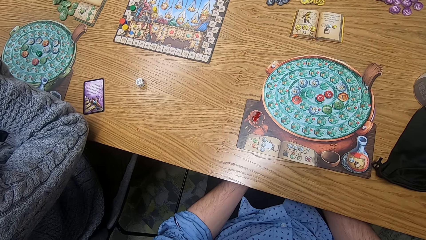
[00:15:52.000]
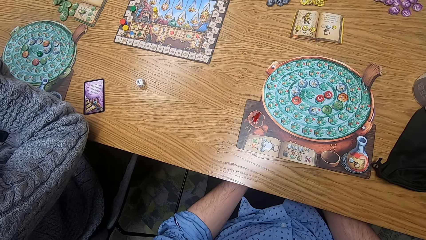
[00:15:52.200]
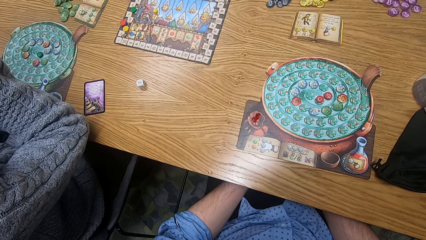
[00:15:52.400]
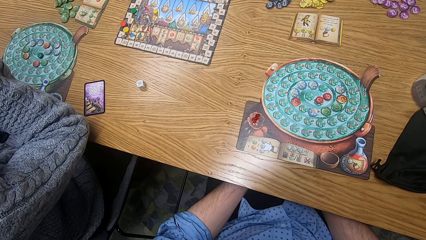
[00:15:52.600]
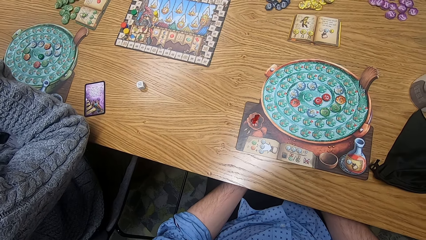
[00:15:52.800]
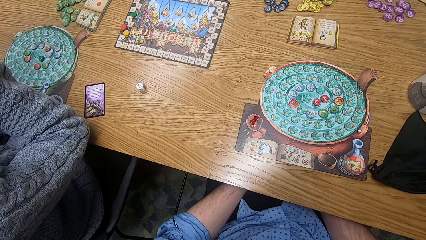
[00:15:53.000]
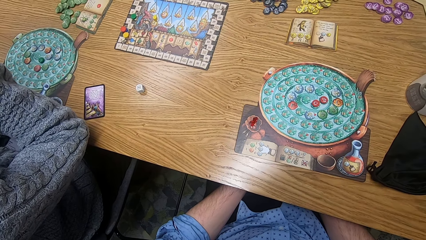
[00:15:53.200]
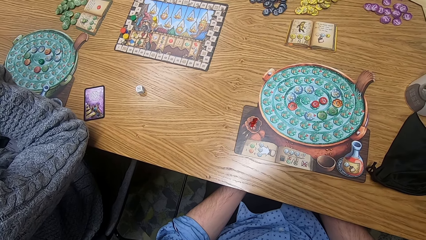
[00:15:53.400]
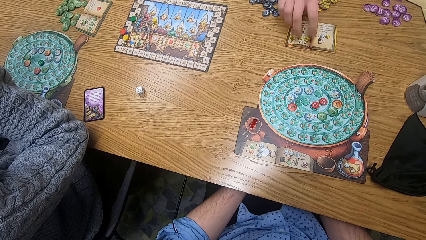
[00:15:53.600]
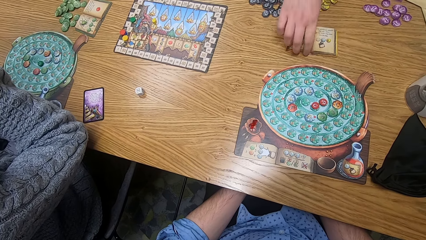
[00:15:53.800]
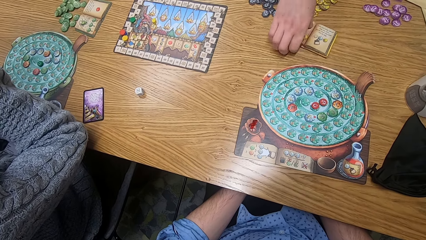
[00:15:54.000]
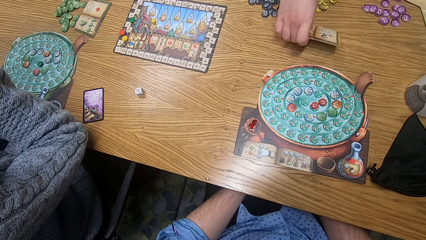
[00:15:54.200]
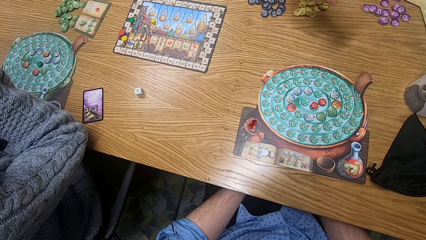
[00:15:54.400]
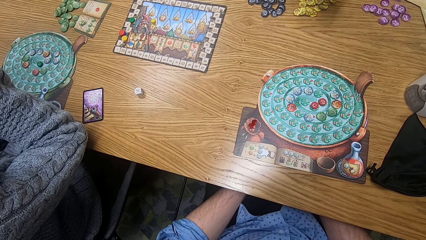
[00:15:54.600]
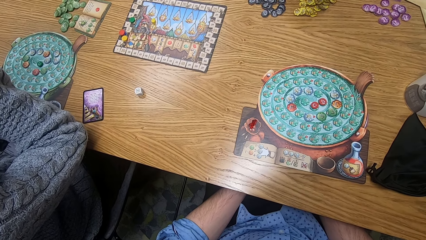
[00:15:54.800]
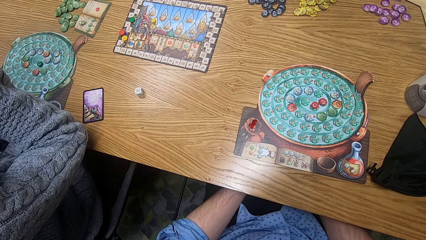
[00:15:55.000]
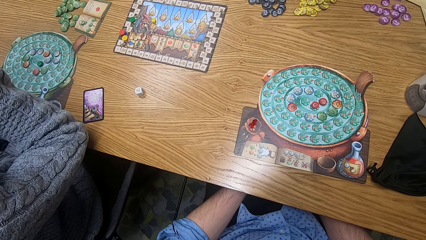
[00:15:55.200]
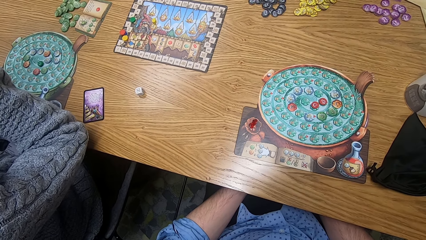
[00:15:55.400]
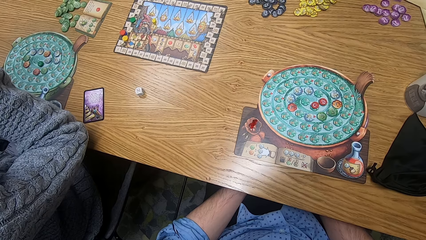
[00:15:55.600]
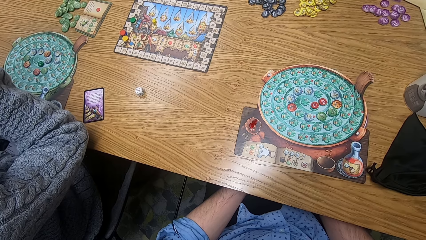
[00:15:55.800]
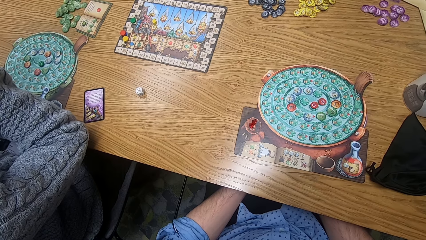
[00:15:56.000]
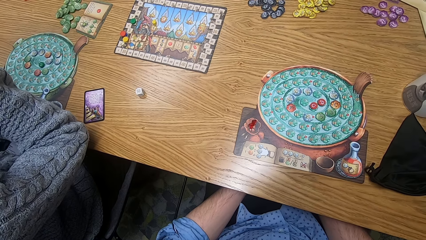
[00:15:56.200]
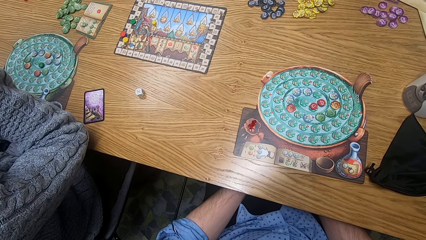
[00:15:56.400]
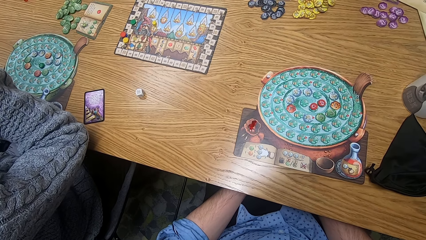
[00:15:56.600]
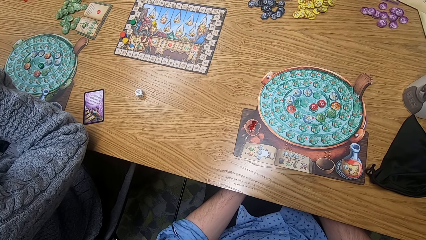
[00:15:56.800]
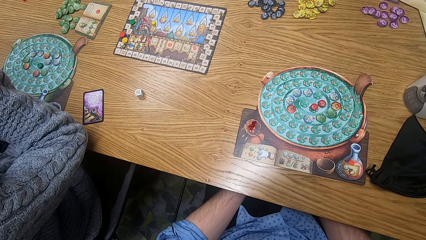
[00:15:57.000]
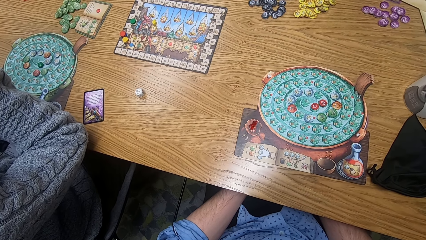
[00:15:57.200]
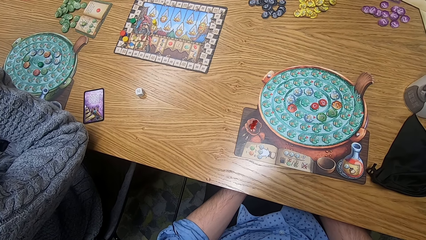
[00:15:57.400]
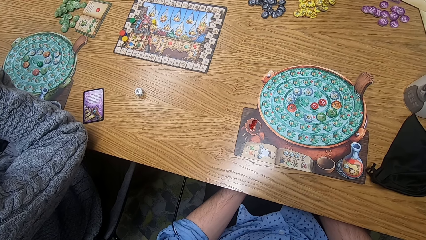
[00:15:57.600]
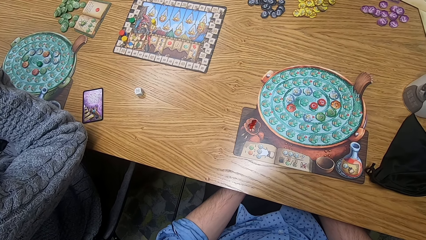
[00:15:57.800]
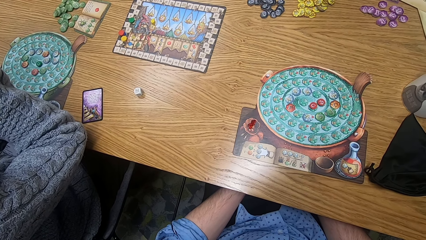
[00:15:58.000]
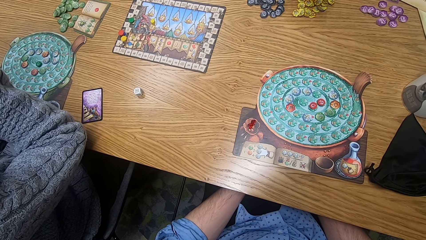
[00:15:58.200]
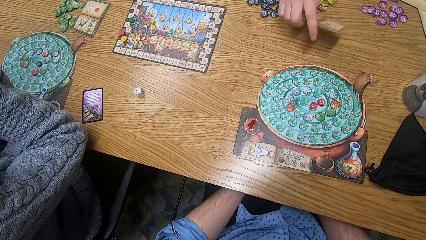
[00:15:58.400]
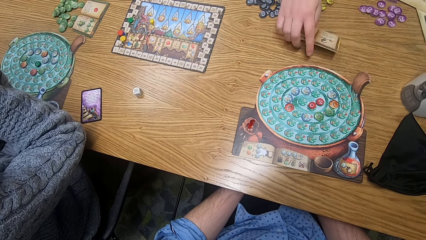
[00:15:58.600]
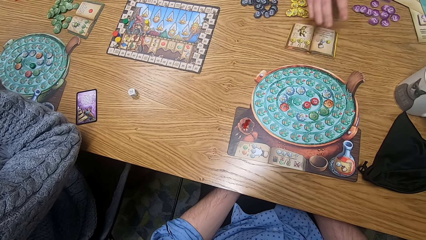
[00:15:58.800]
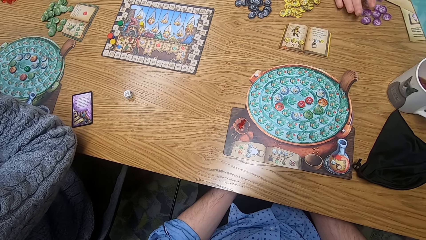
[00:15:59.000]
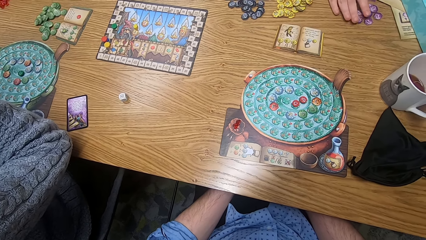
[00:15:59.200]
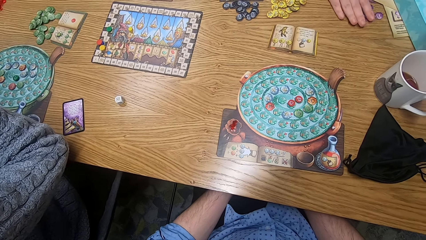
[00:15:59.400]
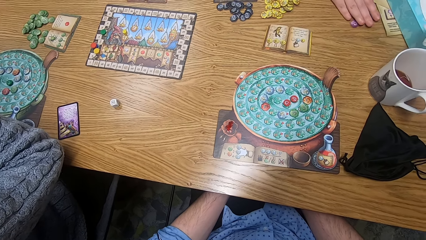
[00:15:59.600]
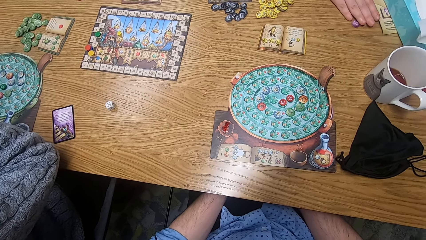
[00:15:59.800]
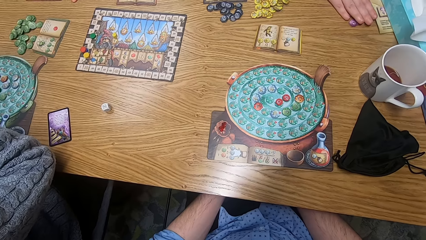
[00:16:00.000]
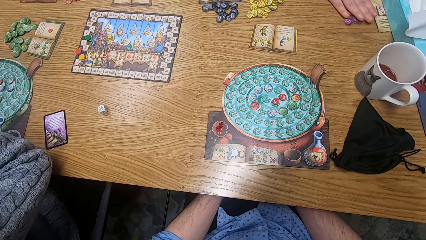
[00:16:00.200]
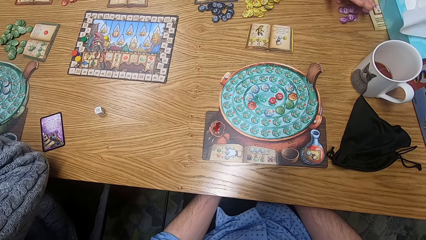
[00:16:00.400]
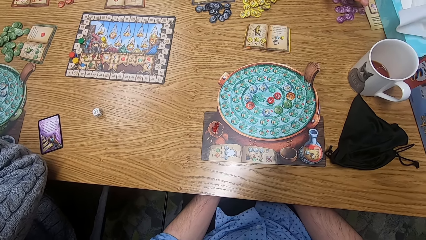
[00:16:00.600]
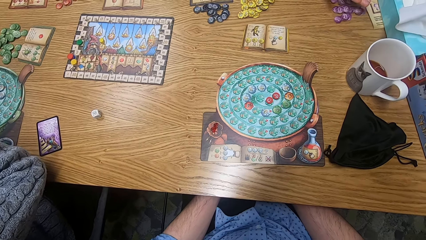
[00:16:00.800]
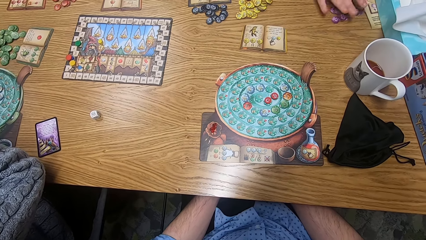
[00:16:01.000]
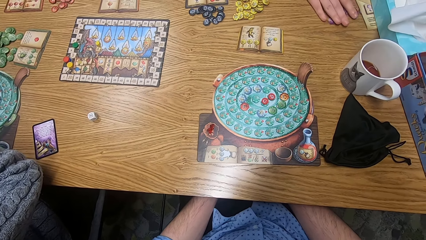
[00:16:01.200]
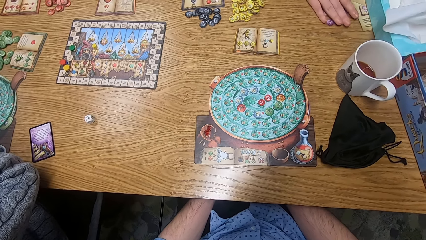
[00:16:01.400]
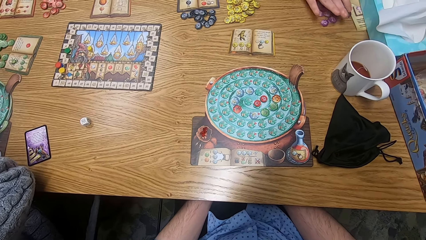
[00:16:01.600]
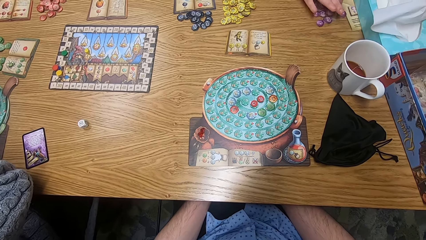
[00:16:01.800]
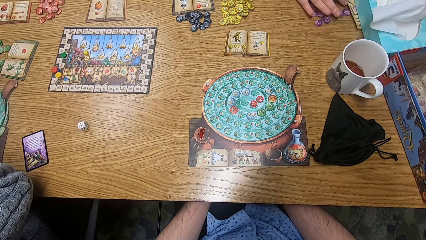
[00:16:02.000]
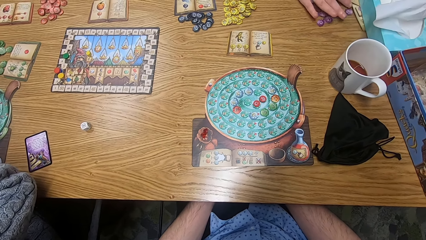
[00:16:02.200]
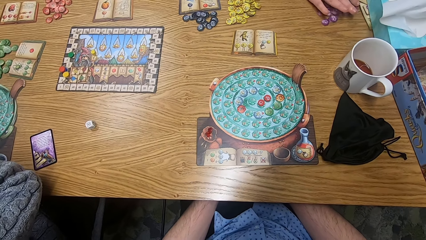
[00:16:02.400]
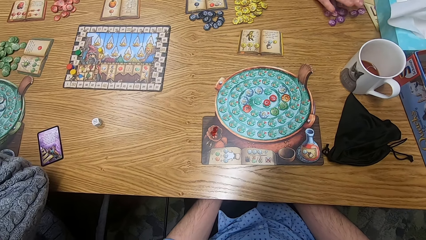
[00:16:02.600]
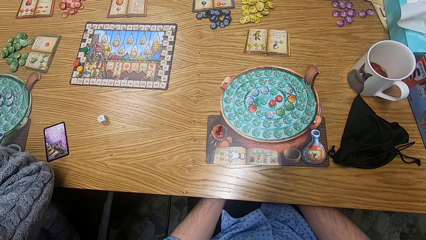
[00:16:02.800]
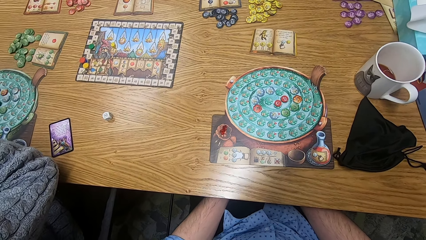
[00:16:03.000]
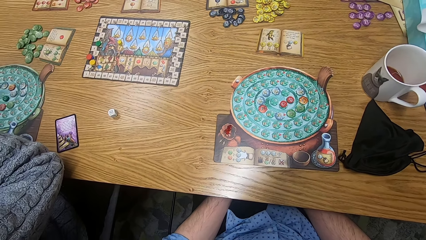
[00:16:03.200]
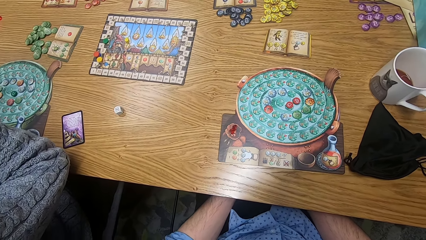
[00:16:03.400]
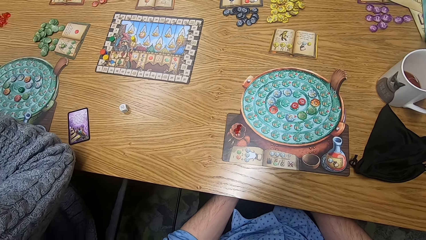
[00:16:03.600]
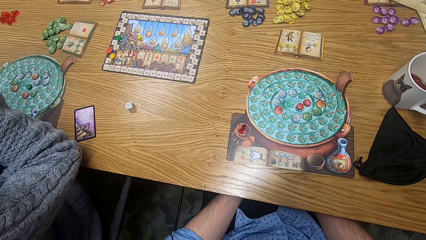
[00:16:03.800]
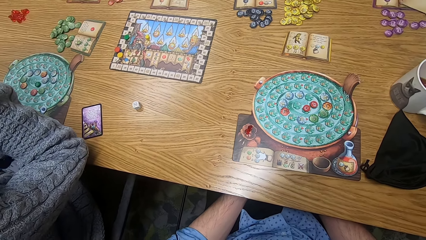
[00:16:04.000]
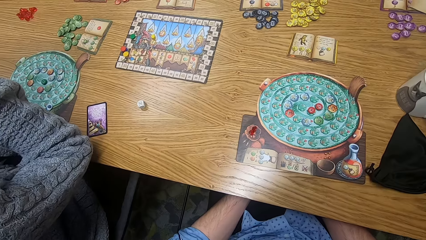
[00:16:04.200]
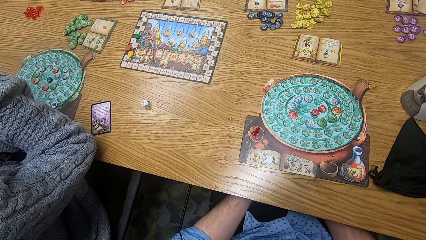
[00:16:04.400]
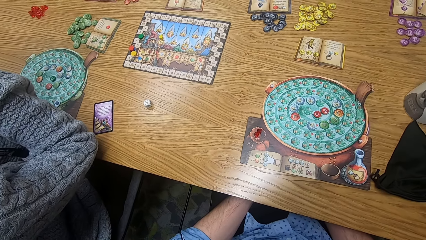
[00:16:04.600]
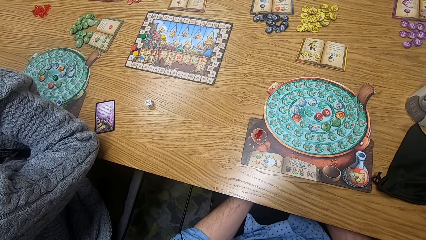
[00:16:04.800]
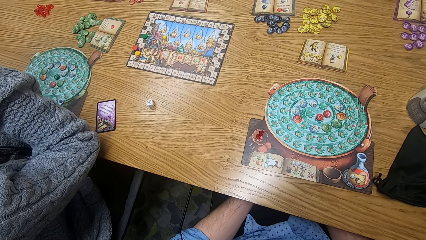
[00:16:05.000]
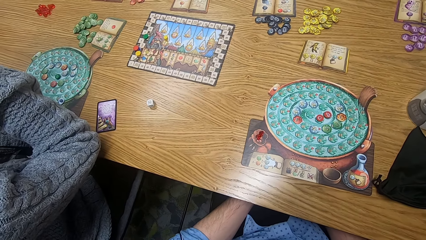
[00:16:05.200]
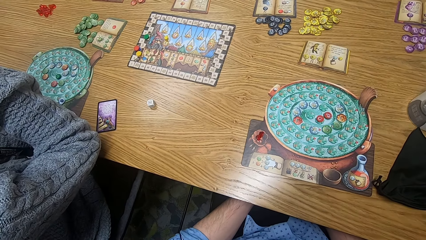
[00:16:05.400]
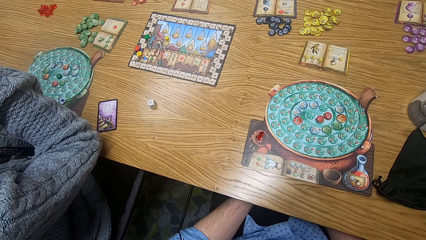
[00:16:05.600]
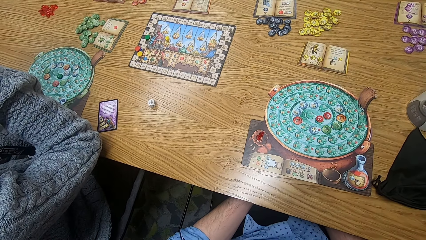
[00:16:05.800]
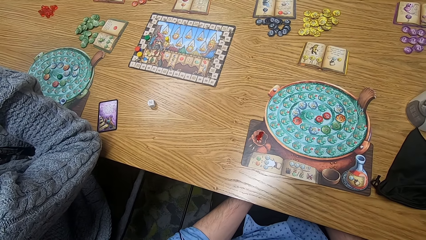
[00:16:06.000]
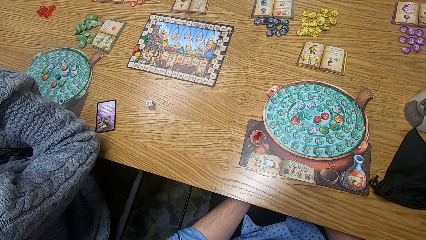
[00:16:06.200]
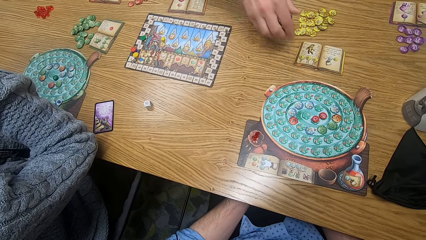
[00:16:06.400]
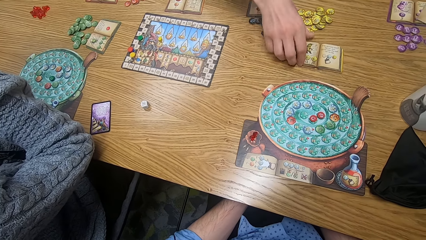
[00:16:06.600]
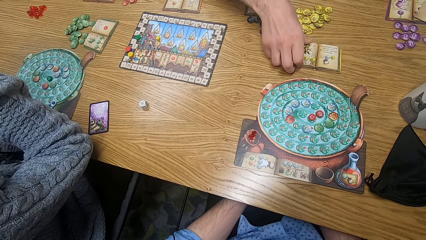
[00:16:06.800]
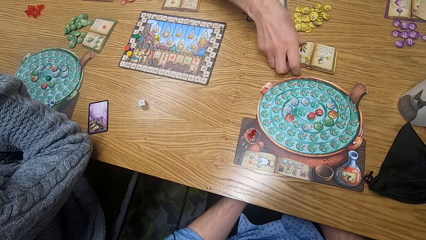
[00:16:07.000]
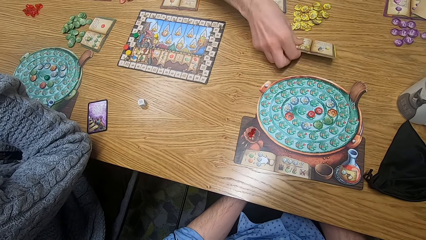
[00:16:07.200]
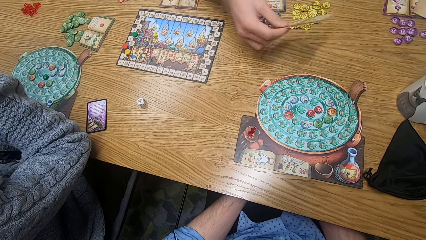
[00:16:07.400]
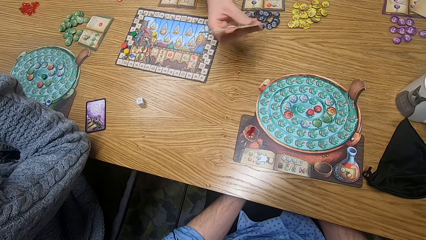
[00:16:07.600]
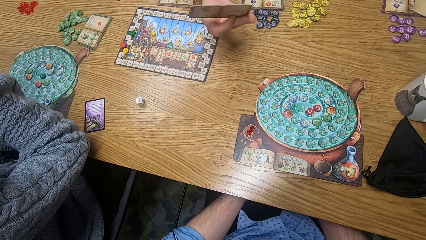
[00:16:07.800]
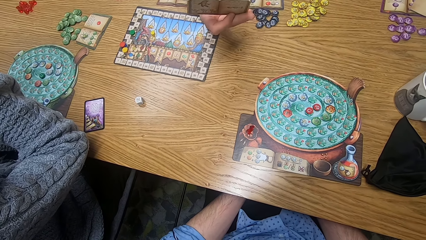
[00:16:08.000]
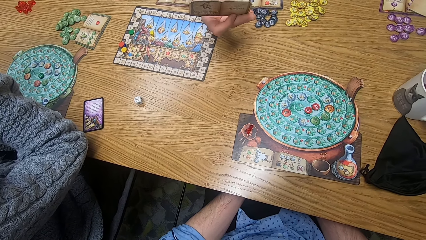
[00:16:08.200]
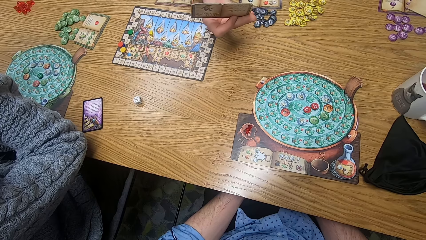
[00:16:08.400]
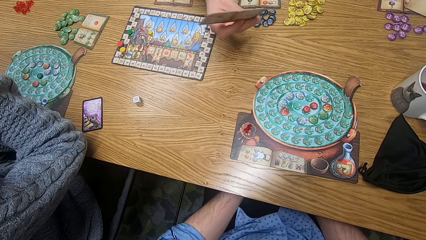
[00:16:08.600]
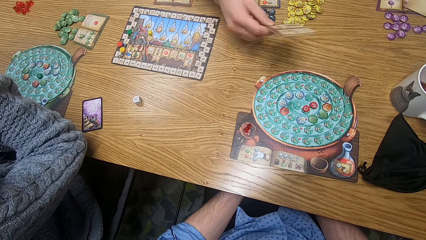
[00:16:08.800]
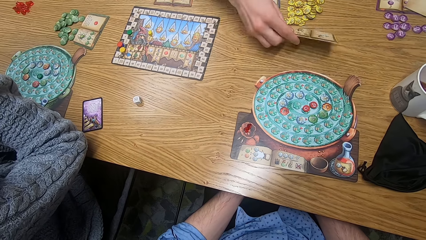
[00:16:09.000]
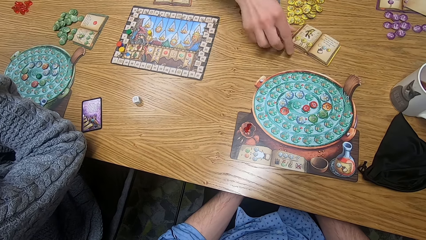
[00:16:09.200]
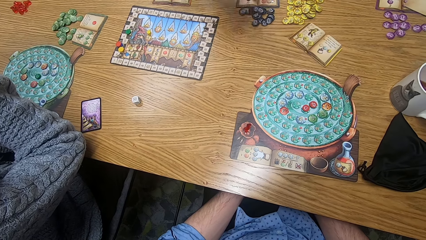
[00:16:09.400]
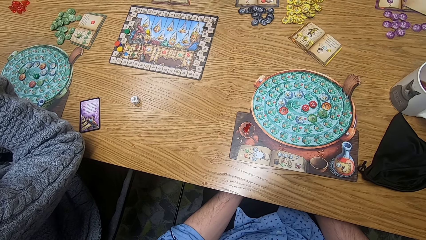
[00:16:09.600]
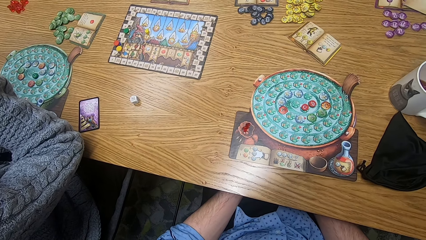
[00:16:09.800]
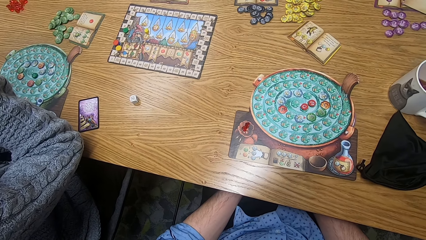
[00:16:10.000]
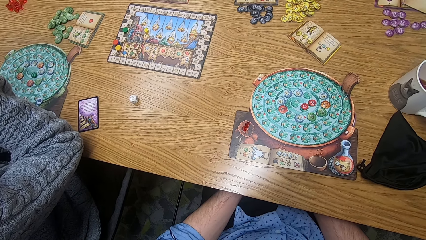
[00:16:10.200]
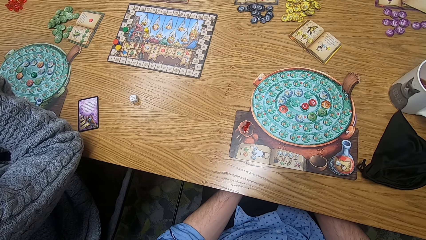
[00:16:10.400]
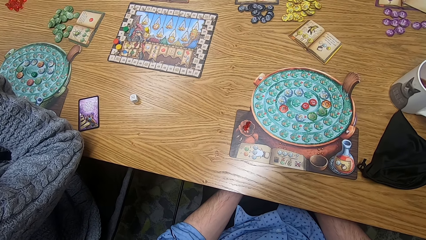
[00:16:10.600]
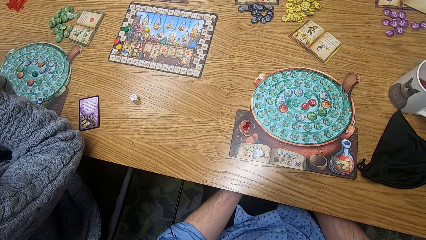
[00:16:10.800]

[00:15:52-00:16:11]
A woman picks up the rule book on the table with her right hand. The woman moves the book. The woman places the rule book on the table with her right hand. The woman moves a token on the table with her right hand. Another woman picks up the rule book on the table with her right hand. The other woman drops the book.
